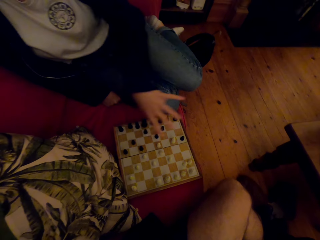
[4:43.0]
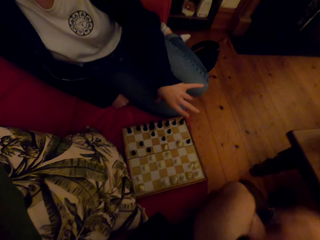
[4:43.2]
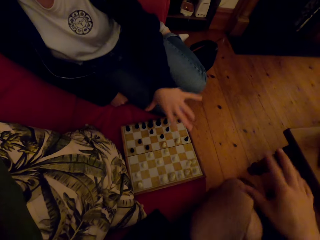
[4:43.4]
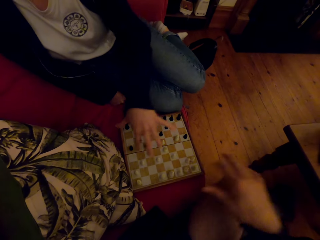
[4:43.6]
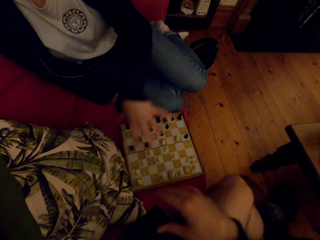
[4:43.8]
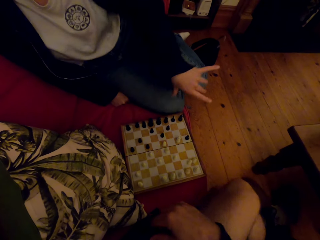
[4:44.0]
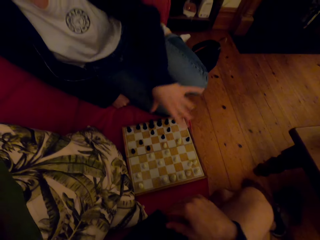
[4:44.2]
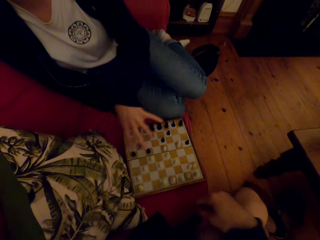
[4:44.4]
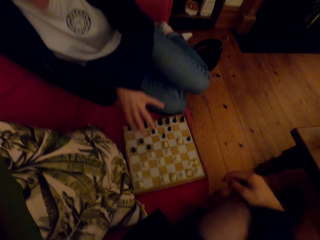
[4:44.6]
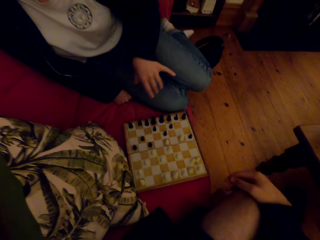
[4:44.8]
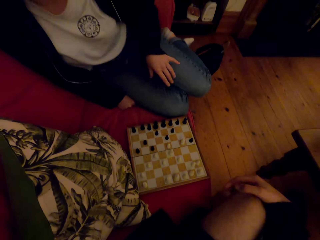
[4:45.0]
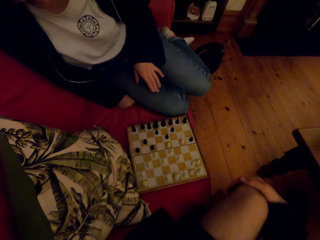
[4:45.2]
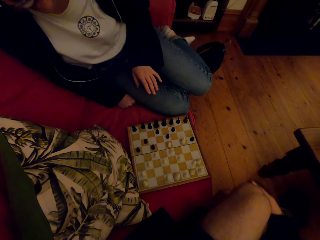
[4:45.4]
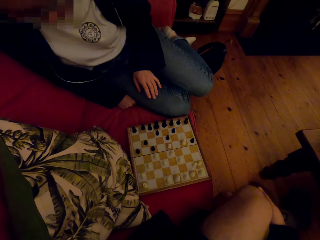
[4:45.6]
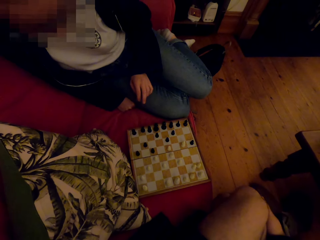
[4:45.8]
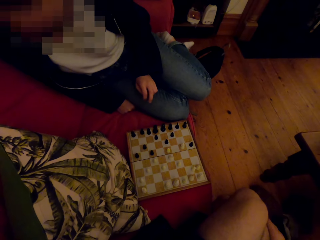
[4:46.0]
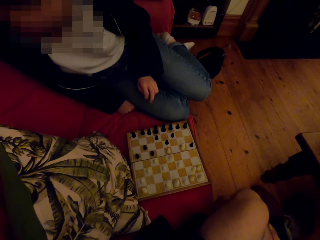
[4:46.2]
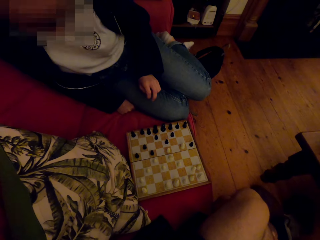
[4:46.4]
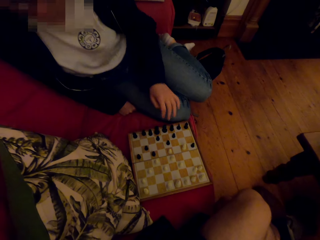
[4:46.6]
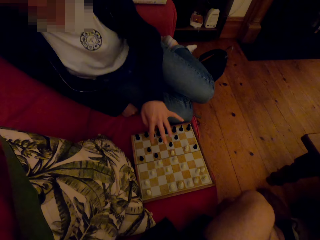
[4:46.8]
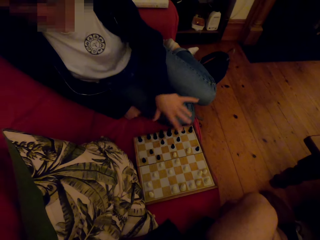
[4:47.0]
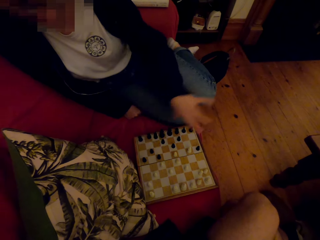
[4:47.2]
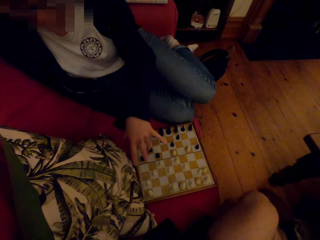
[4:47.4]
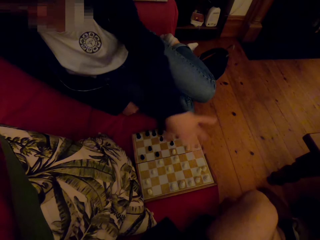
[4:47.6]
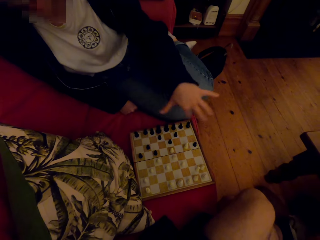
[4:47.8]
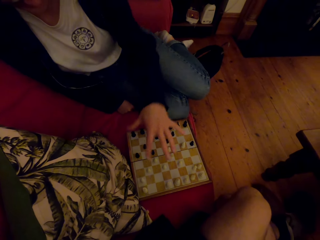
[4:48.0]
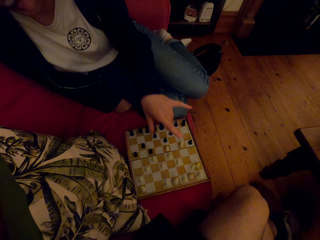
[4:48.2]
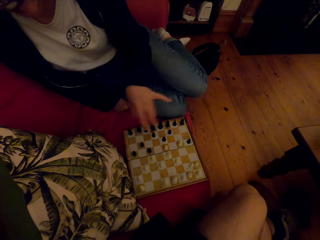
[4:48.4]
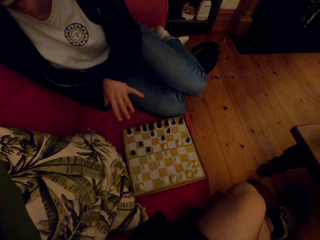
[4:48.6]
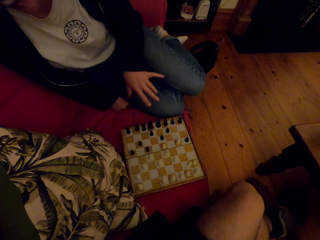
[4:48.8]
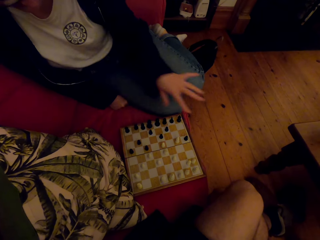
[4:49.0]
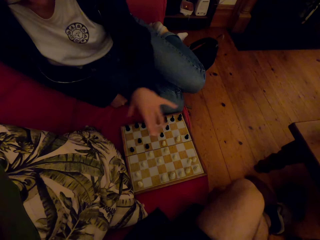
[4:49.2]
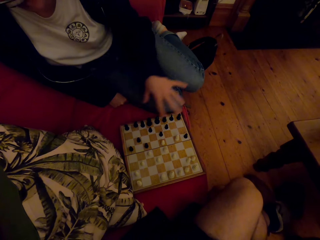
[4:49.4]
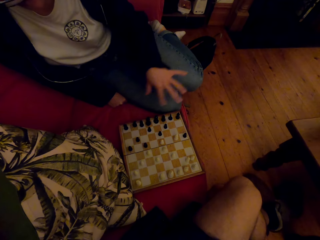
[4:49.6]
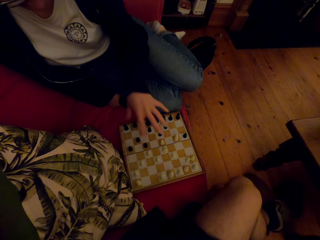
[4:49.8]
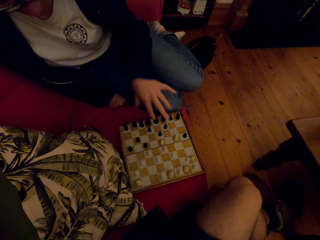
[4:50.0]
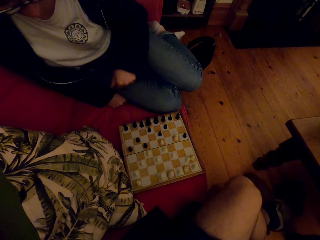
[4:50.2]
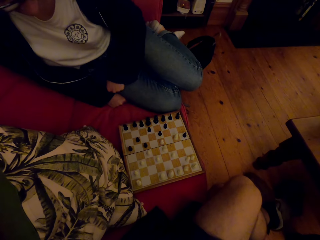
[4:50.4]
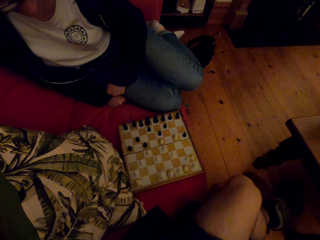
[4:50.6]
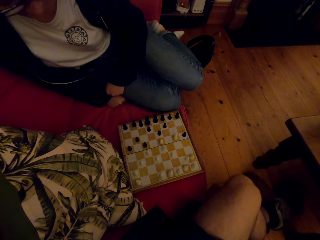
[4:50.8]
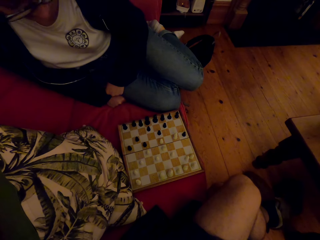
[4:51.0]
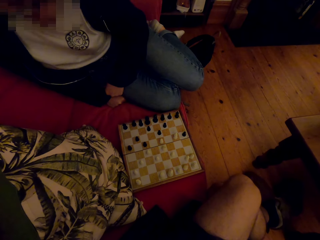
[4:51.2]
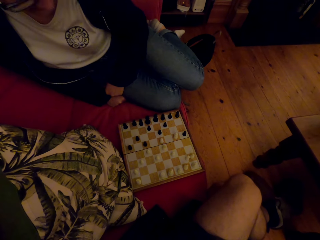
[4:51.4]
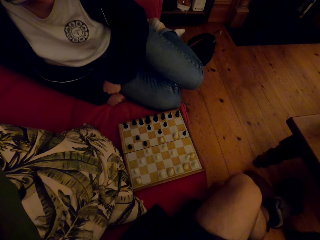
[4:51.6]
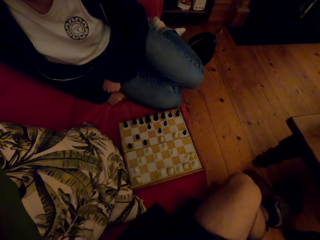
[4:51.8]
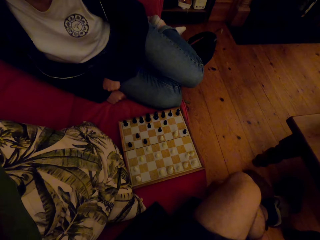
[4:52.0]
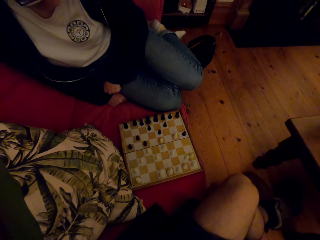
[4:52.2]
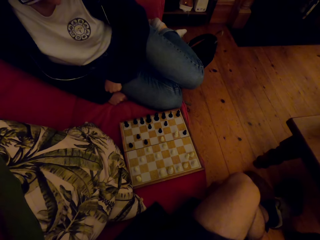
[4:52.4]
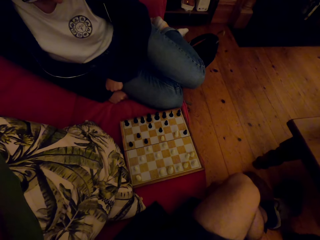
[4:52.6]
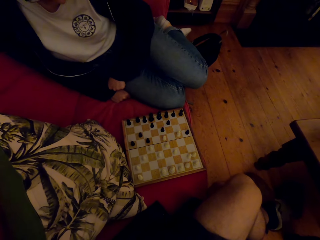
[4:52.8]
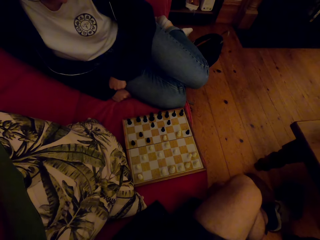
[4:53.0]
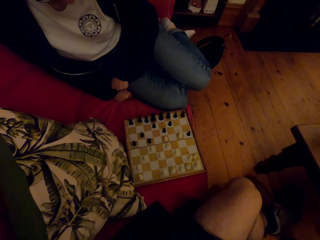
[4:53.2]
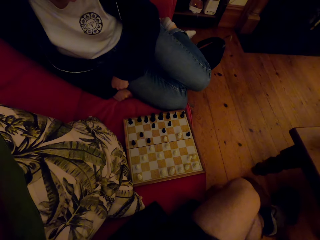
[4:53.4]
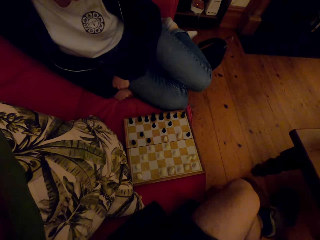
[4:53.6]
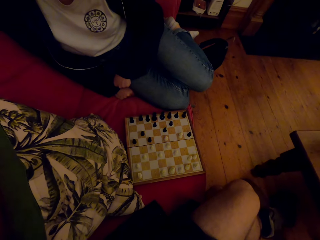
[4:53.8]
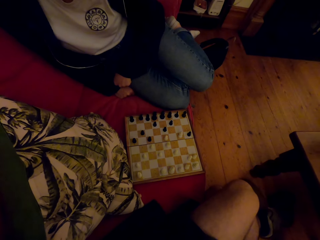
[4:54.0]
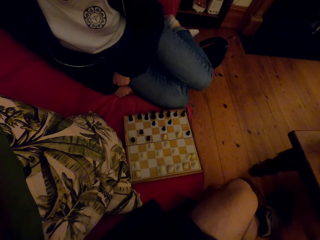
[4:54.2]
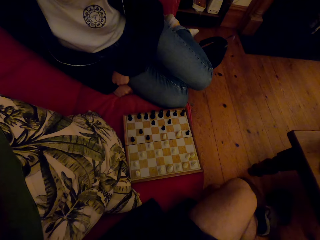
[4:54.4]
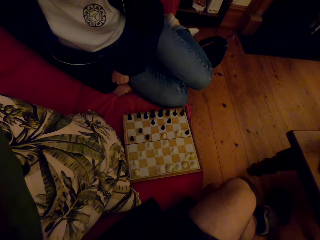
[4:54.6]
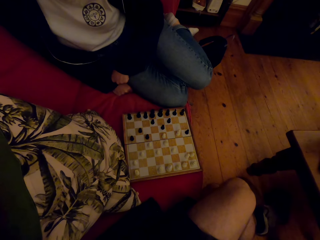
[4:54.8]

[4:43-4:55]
The camera wearer raises the hand. A person laughs. The camera wearer talks with the person. The person moves the hand.

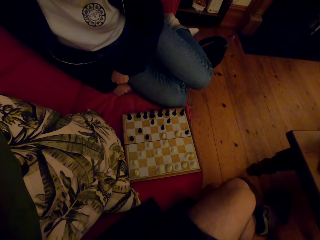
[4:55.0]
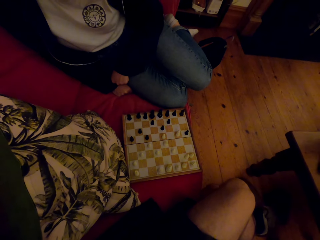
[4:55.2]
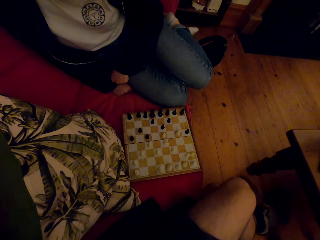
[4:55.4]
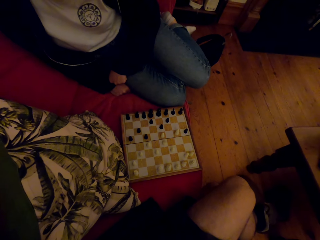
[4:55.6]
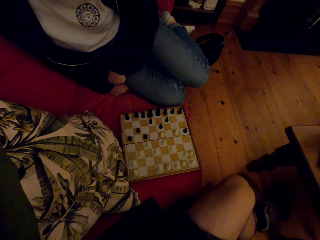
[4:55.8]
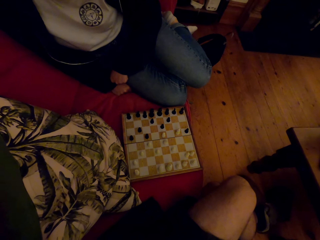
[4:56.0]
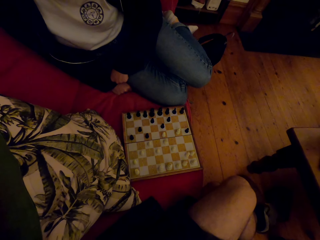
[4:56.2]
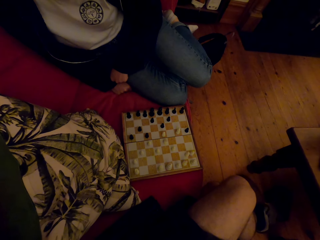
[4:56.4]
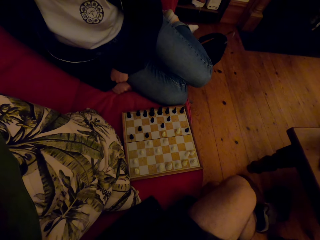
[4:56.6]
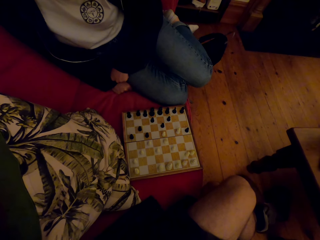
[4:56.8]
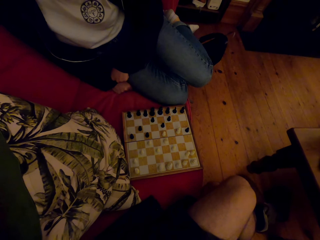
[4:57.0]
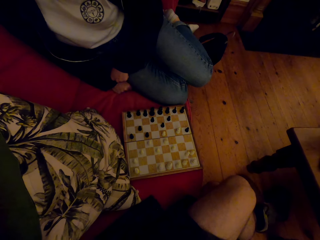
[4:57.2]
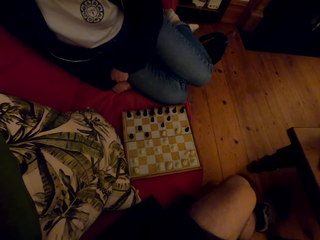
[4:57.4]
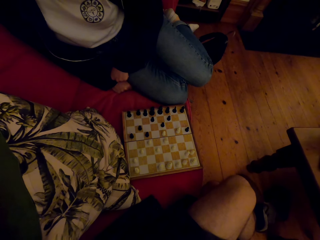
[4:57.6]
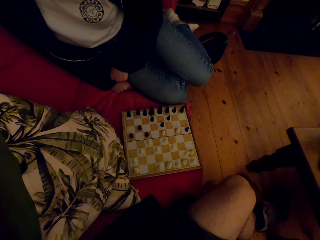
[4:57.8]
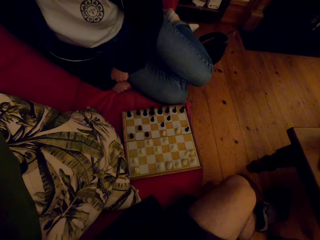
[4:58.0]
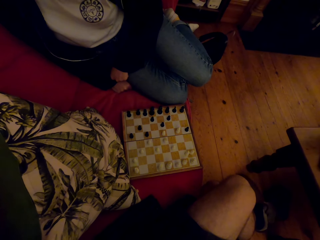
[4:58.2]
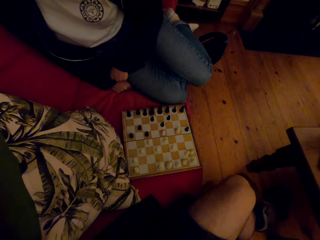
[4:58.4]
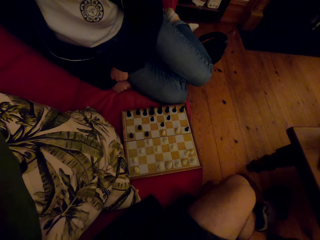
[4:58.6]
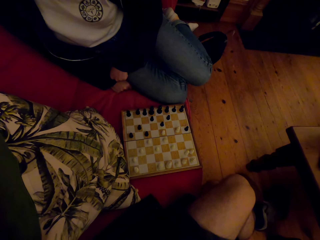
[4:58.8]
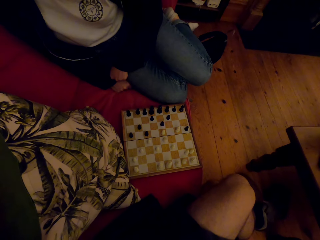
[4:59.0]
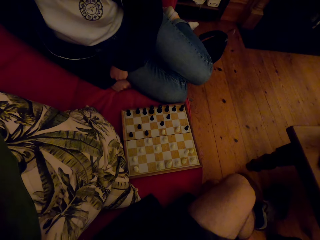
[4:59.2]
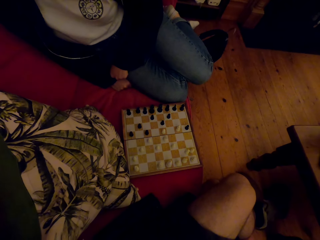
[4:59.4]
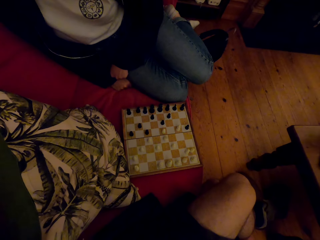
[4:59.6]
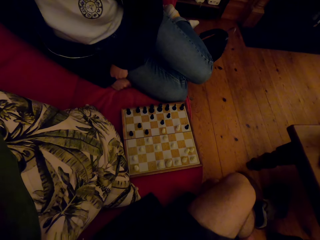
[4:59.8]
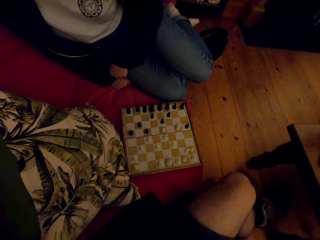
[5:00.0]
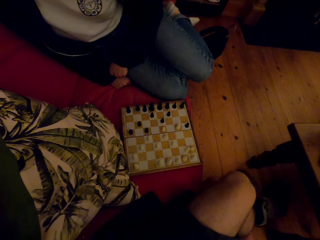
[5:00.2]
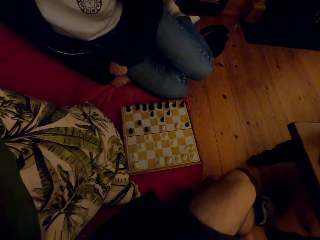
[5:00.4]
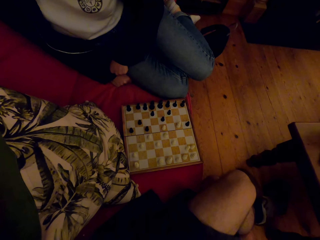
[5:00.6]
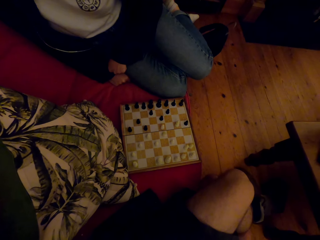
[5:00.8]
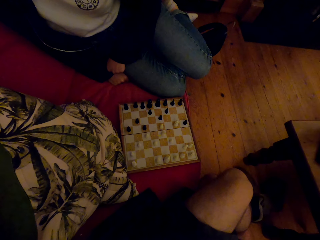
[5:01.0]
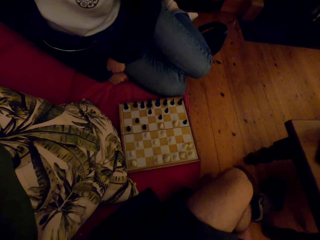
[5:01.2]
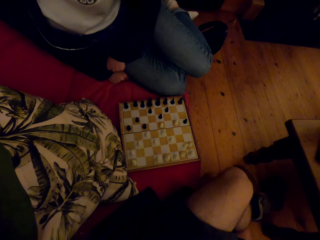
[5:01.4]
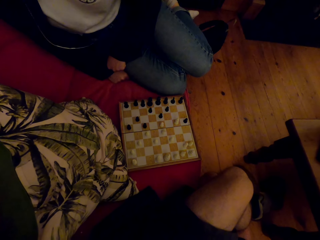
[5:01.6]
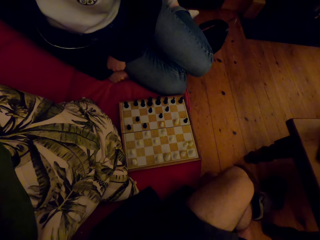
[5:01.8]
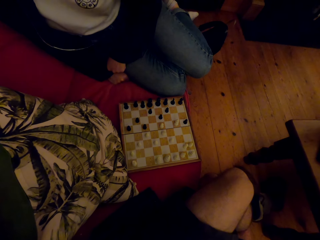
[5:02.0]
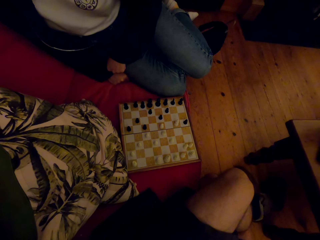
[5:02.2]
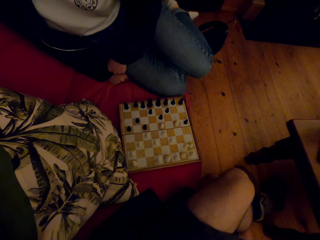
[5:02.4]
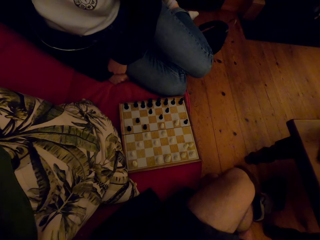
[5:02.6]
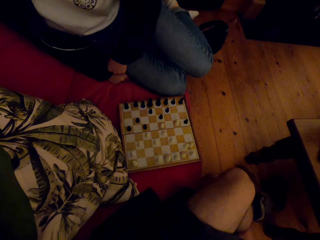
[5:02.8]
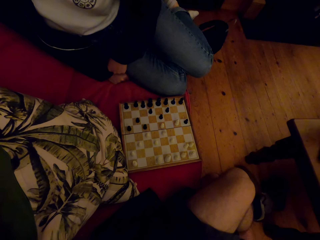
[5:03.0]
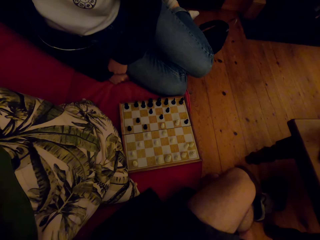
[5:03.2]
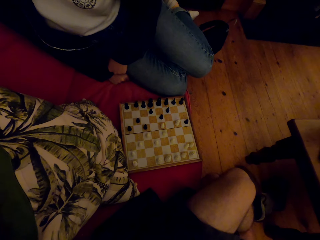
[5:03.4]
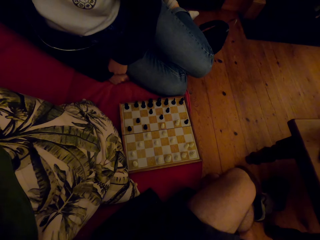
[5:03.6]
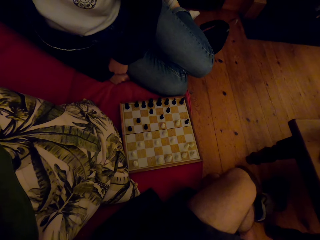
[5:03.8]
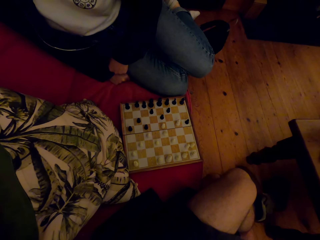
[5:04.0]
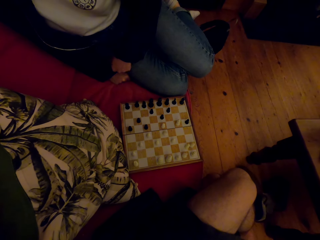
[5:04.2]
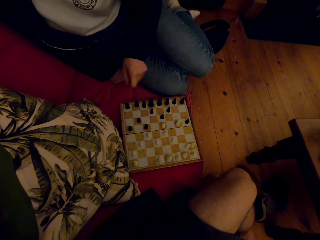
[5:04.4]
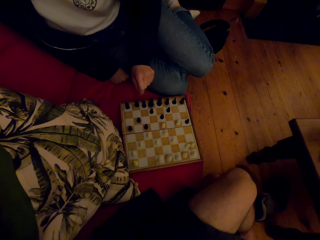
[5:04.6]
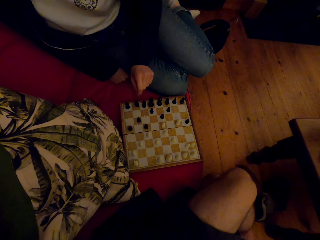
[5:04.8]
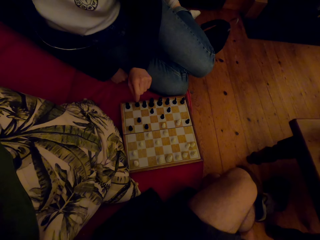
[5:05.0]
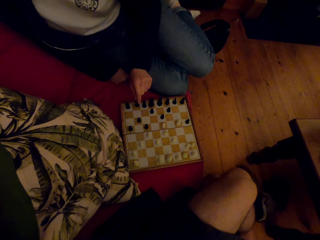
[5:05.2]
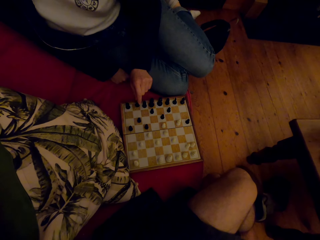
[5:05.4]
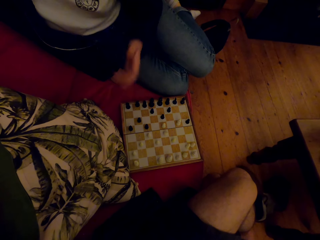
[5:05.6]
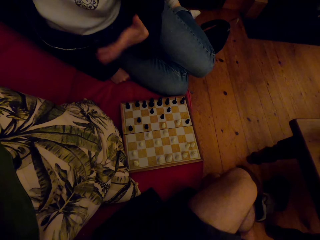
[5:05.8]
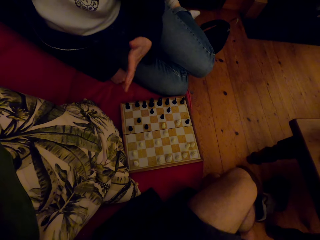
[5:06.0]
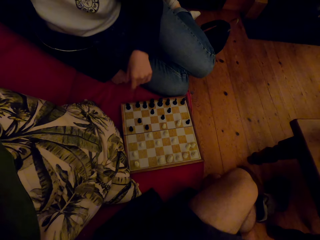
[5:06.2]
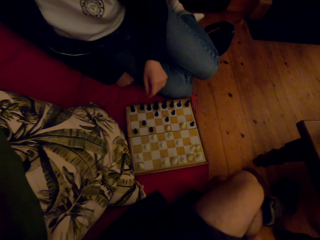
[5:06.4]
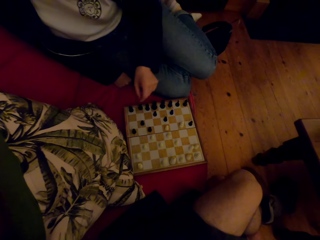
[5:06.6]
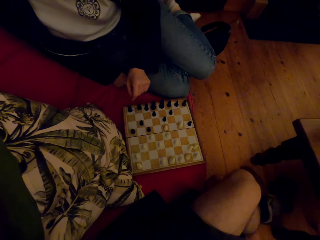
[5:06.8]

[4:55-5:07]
A person talks with the camera wearer.
